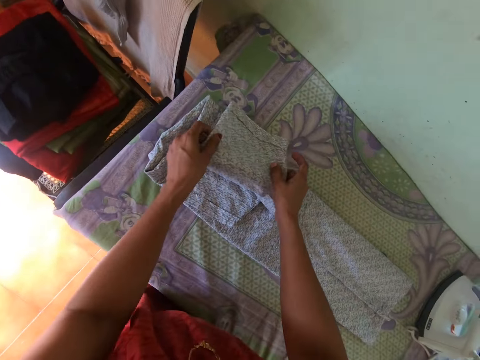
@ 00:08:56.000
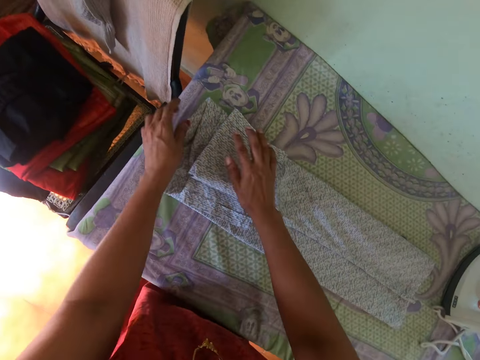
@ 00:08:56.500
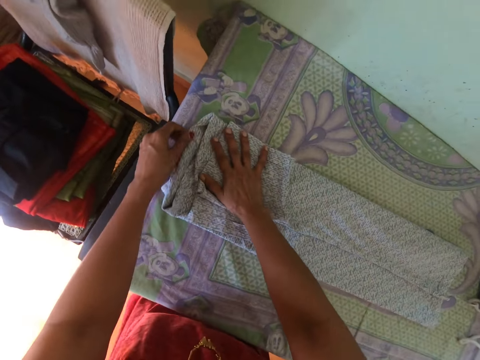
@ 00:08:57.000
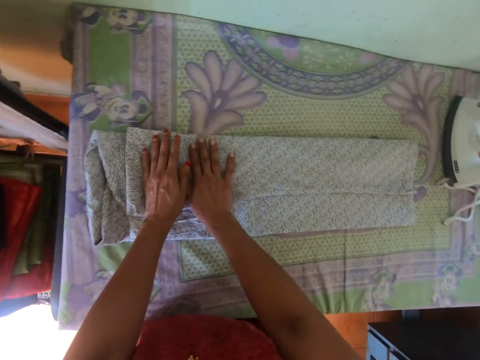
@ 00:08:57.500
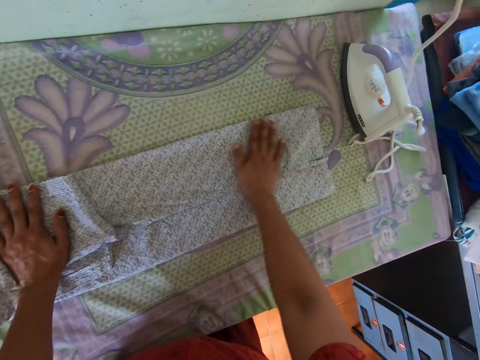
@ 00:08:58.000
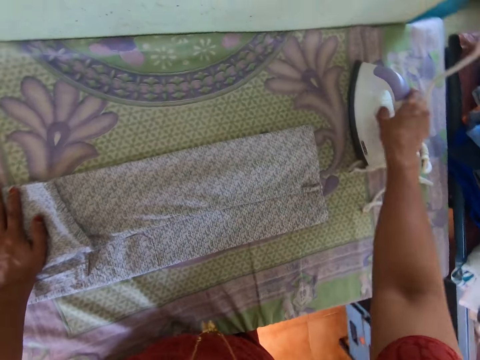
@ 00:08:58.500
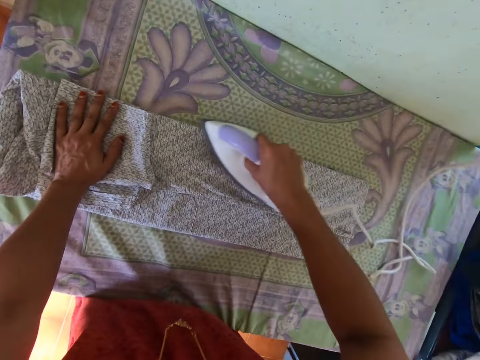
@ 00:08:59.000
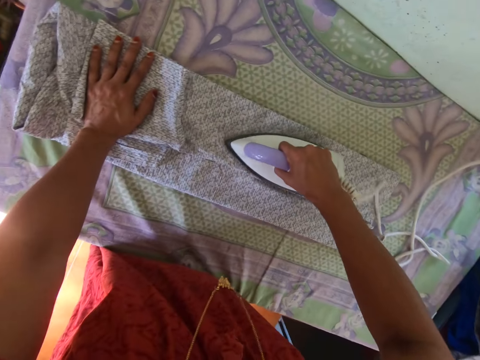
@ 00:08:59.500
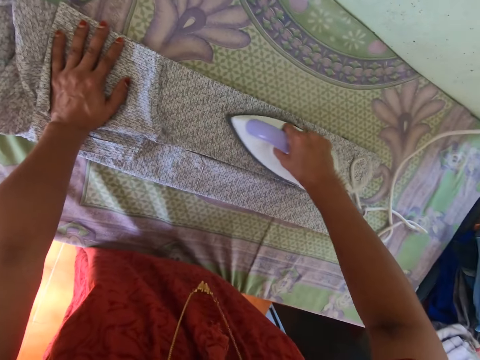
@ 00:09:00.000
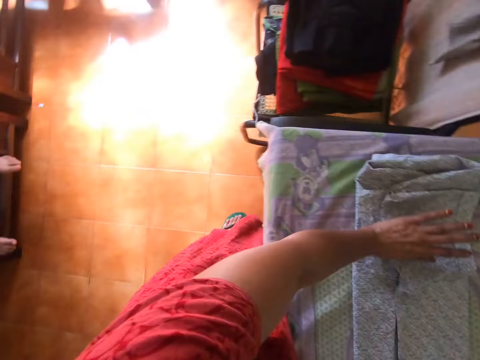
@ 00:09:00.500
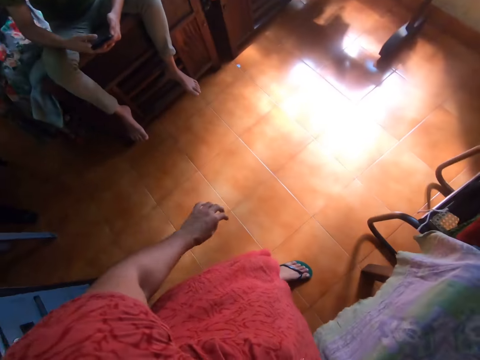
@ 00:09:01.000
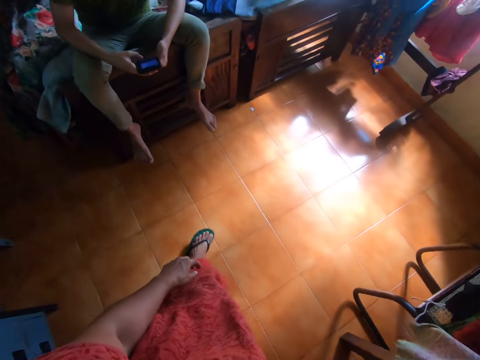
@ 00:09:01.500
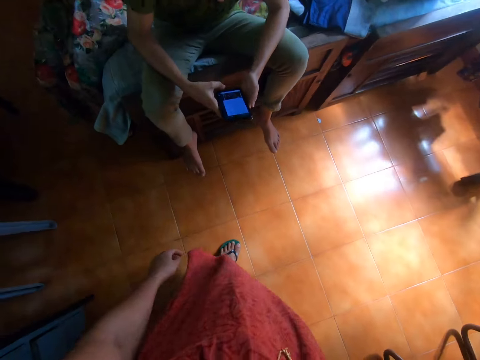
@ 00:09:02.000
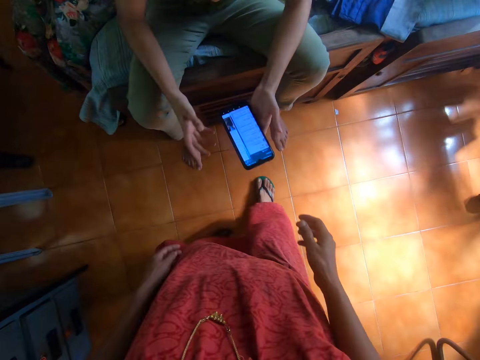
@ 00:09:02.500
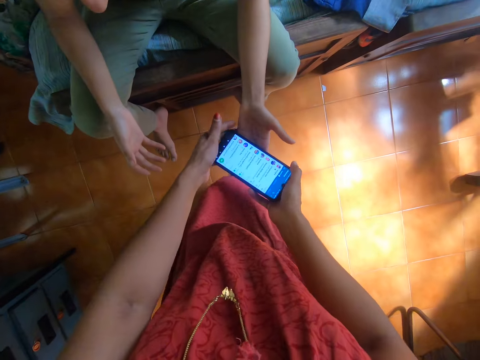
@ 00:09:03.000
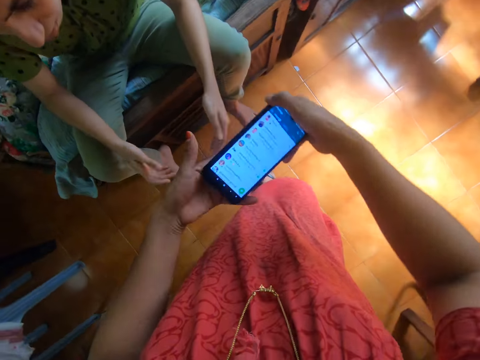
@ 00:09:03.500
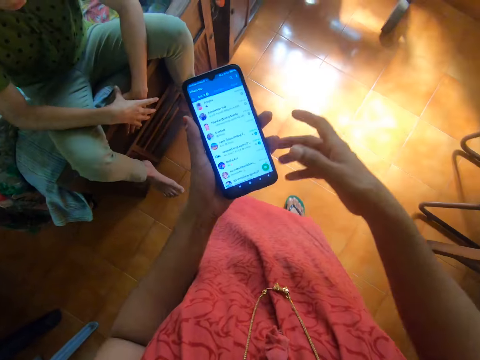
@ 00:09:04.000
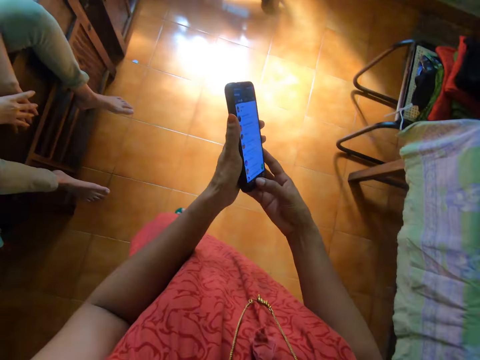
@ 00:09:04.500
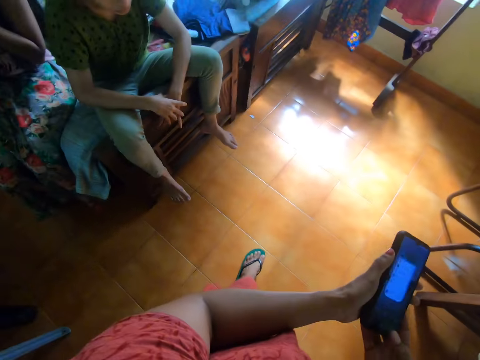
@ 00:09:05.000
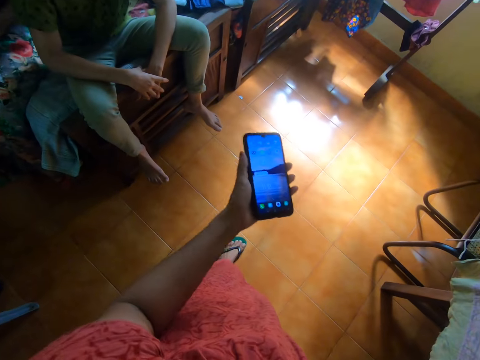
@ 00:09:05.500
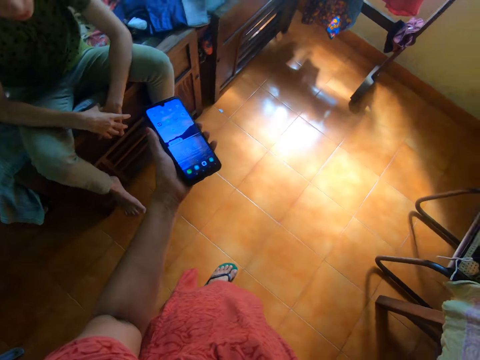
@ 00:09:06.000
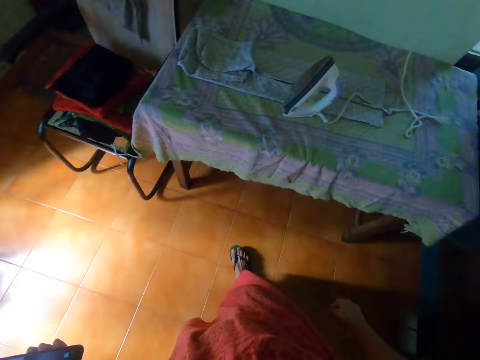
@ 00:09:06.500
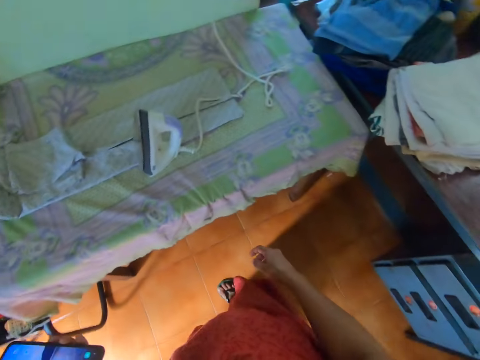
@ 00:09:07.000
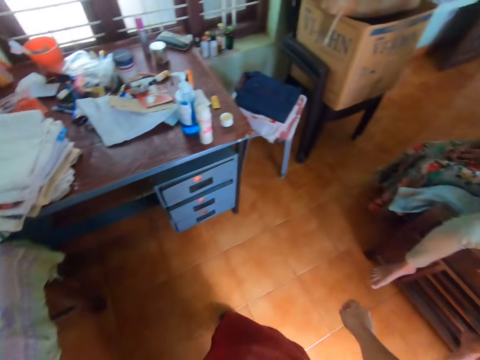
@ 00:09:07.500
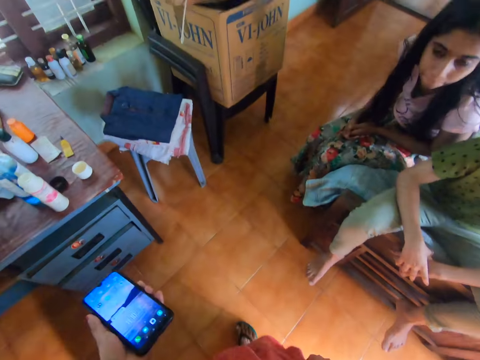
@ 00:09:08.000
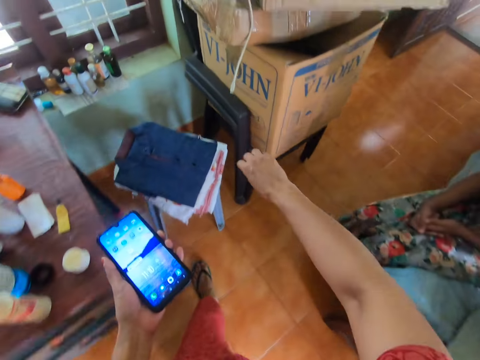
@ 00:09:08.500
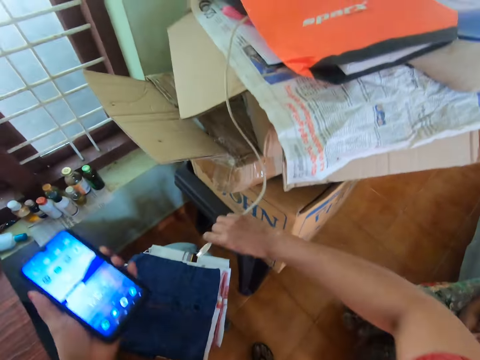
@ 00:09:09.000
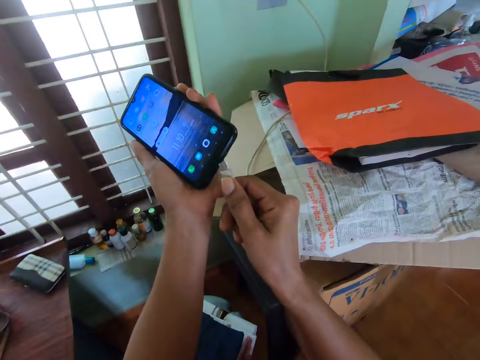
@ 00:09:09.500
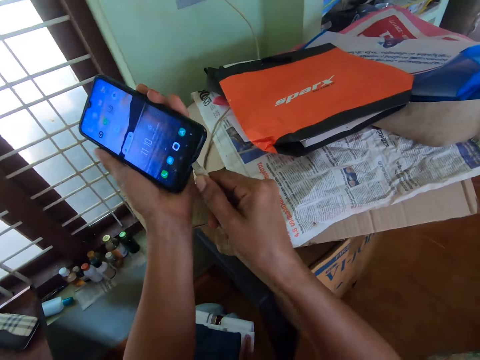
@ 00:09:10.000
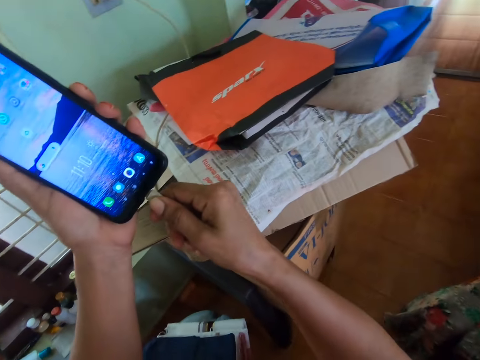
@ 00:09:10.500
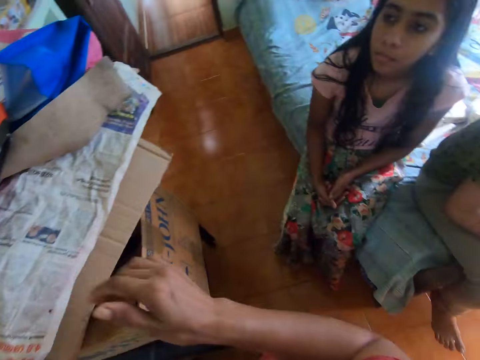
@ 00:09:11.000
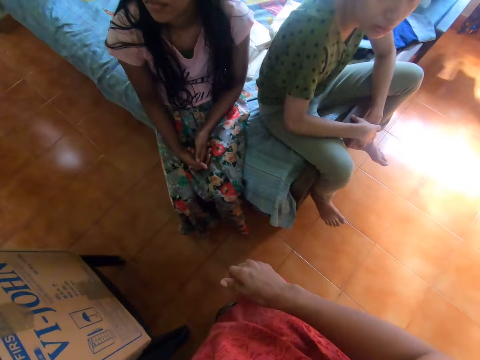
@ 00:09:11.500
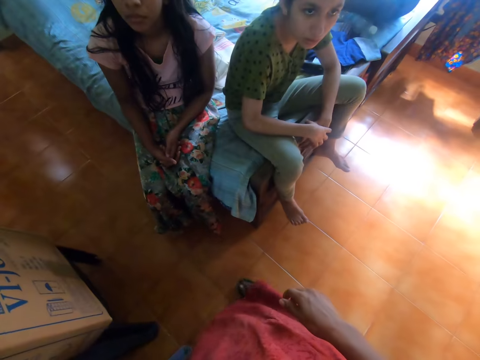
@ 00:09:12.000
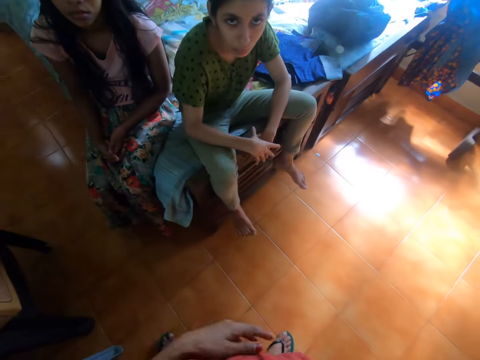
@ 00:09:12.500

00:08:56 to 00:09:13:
The camera wearer picks the pressing iron from the table with her right hand. She smoothens the shirt on the table with the pressing iron in her right hand. The woman holds the phone with both hands. The camera wearer receives the phone from the woman's left hand with both hands. She holds the phone with her left hand. She operates the phone in her left hand with her right hand. She interacts with the woman and another woman. She picks a charger from a carton on a chair with her right hand. She plugs the charger in her right hand to the phone in her left hand.

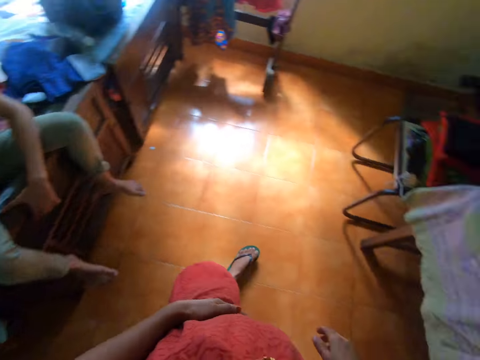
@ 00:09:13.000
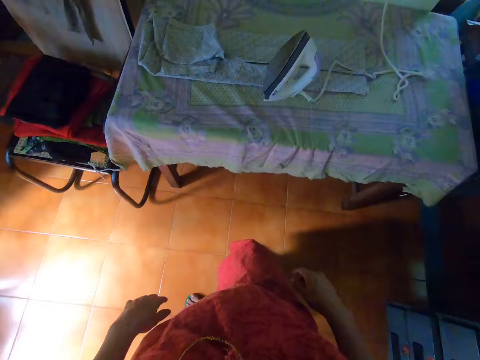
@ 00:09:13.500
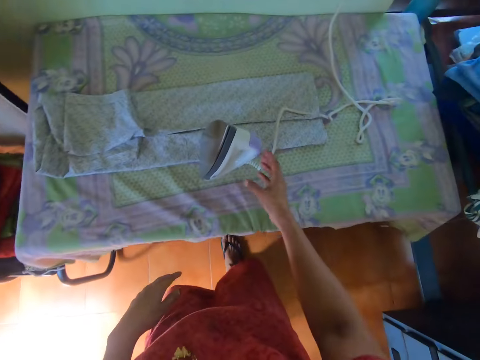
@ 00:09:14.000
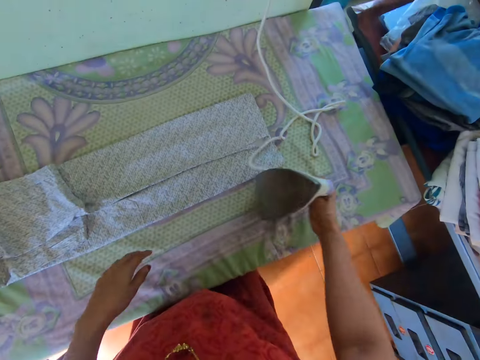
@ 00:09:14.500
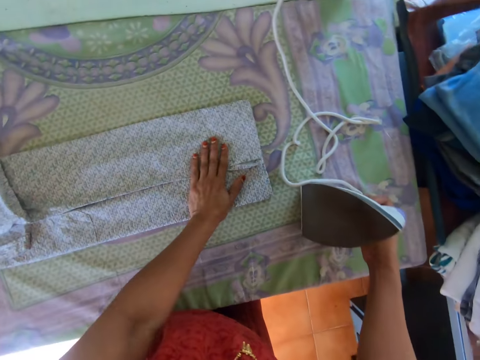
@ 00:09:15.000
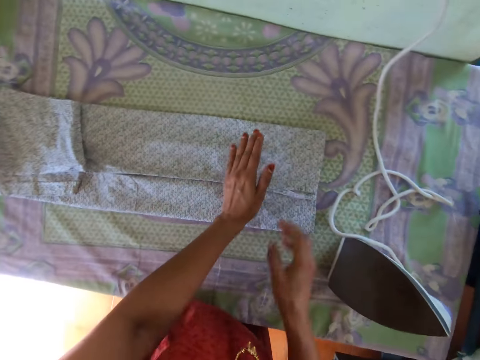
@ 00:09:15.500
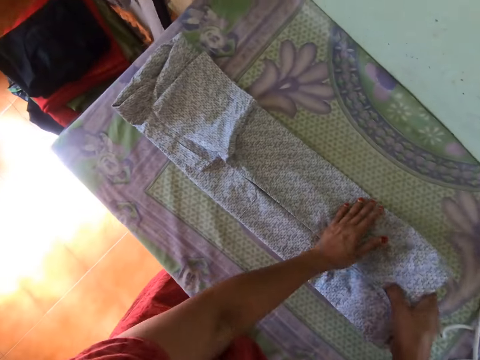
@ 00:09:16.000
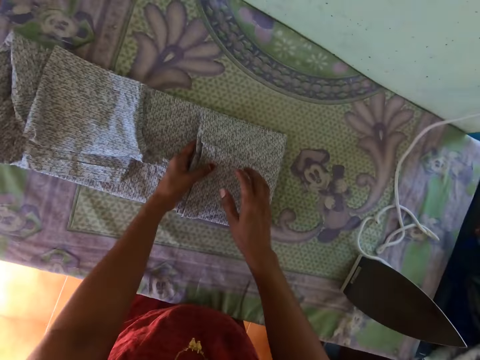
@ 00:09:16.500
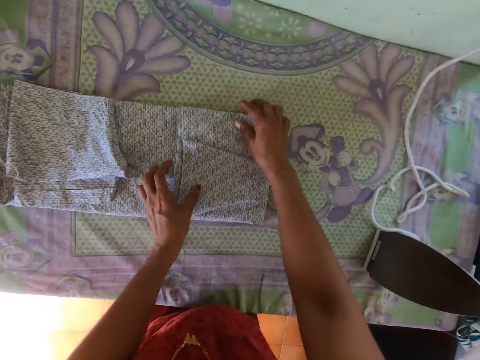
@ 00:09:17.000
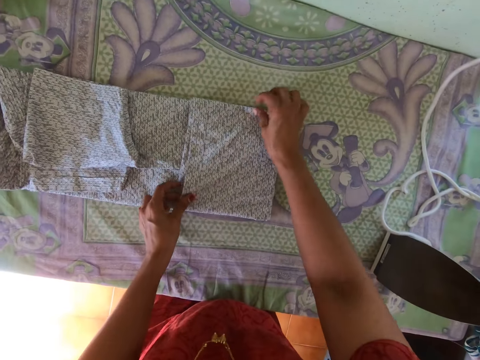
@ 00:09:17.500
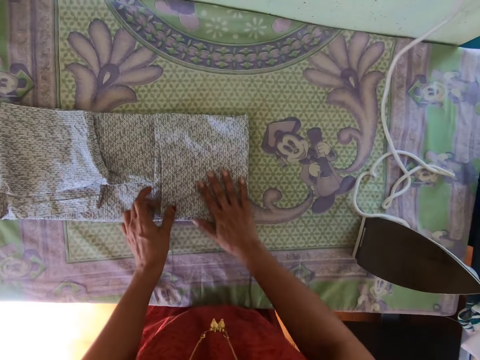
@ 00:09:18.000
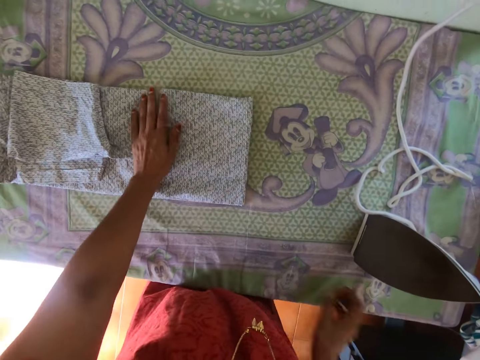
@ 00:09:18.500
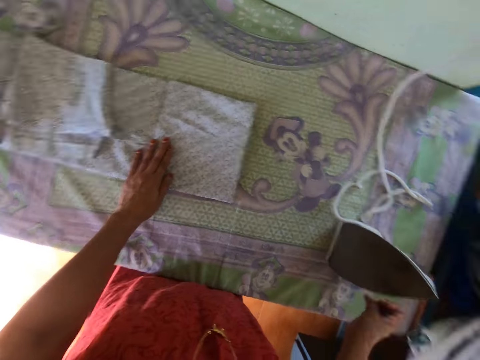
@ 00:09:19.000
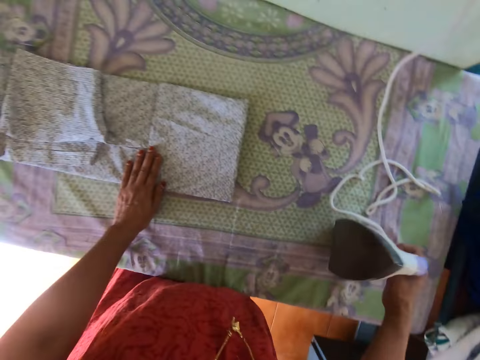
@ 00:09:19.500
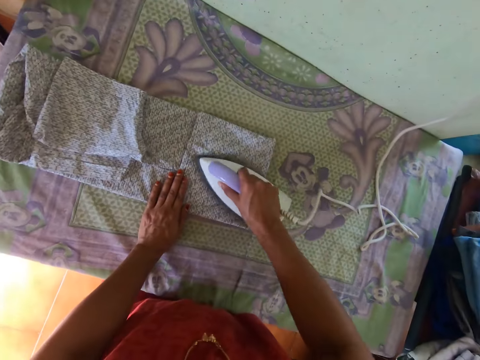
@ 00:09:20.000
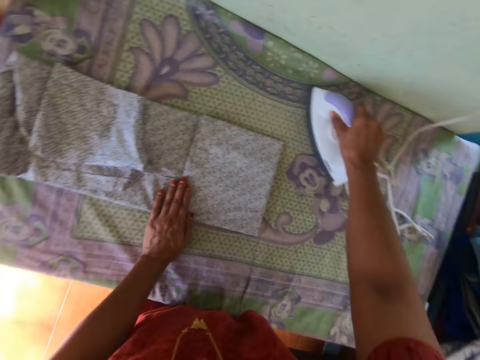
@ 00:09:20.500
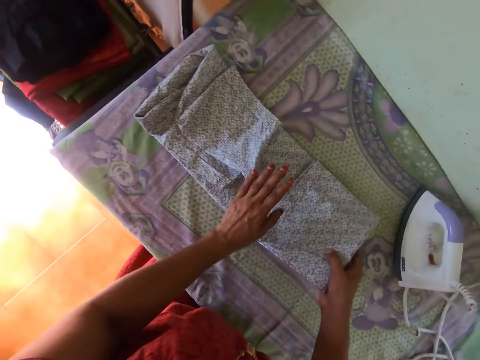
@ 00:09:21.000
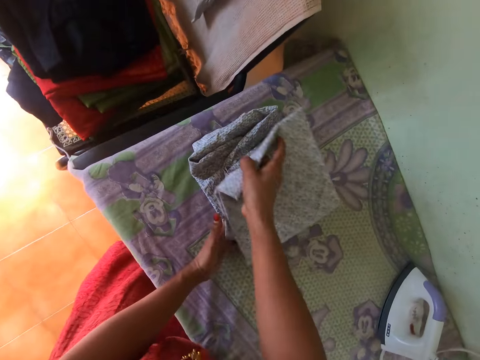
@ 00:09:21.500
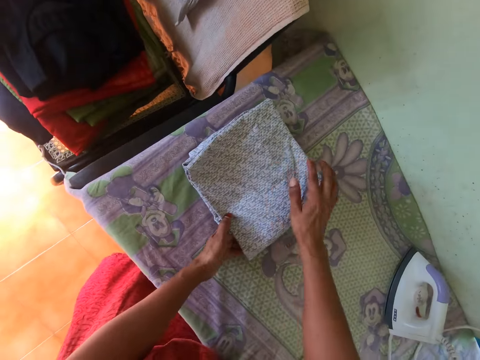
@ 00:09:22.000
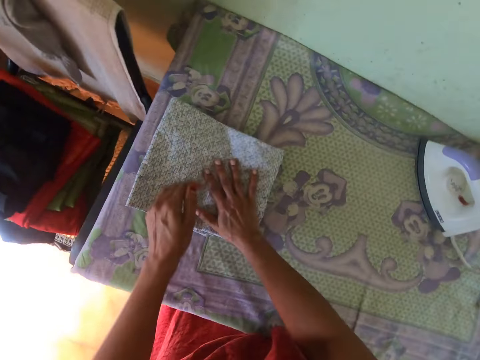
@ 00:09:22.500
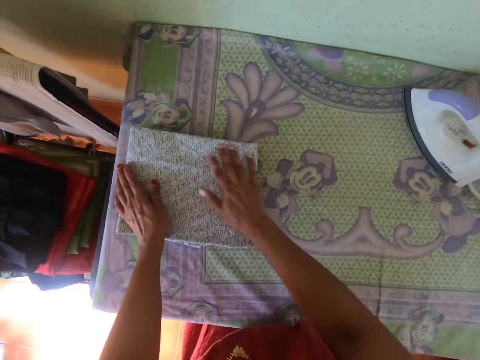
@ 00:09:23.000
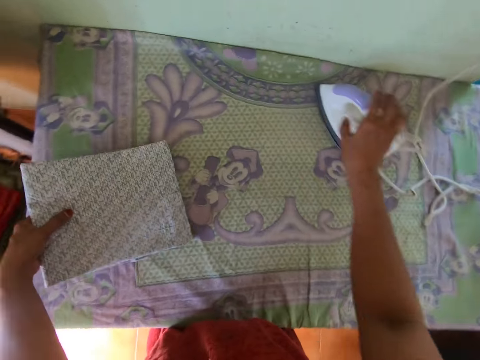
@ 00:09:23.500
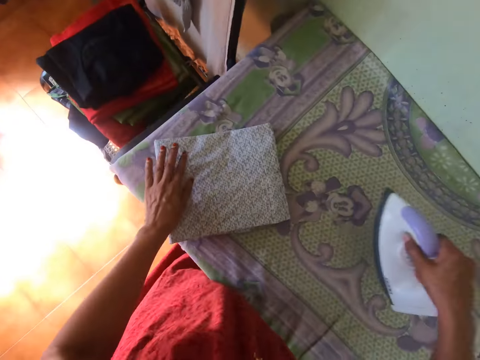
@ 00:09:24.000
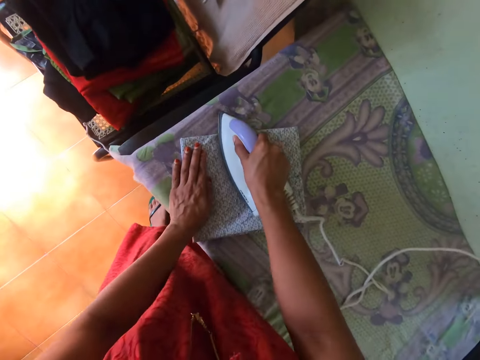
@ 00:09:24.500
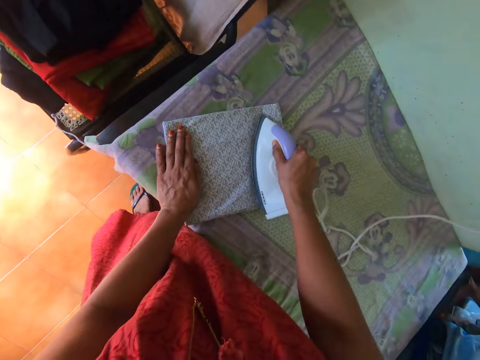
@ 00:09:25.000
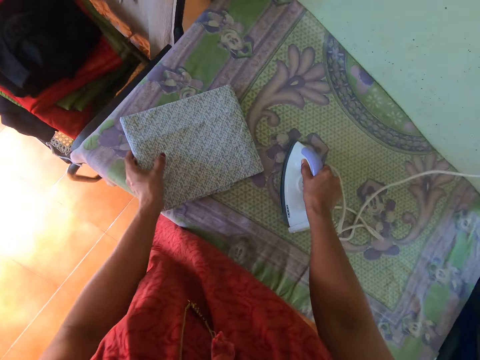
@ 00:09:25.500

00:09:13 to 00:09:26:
The camera wearer moves the pressing iron on the table with her right hand. They tap the shirt on the ironing board with his left hand. They place her left hand on the shirt. They fold the shirt with both hands. They touch the iron box. They pick the iron from the ironing board with his right hand. They press the shirt on the ironing board with the iron in his right hand. They drop the iron on the ironing board with his right hand. They fold the shirt with both hands. They straighten the cloth. They move the shirt on the table with his left hand. They pick the iron from the ironing board with his right hand. They press the shirt on the ironing board with the iron in his right hand.
